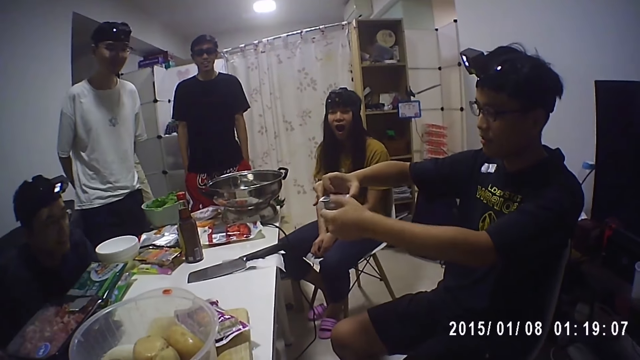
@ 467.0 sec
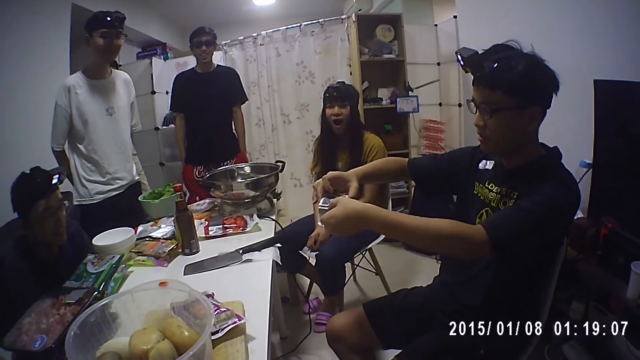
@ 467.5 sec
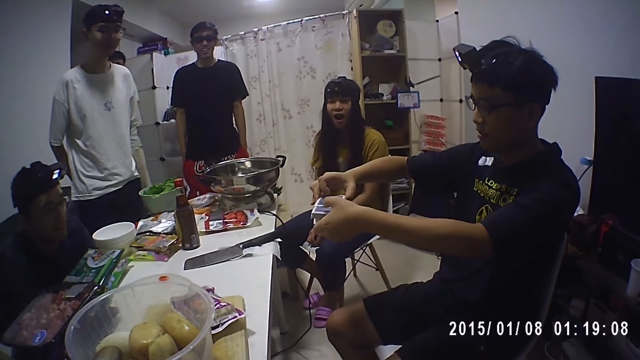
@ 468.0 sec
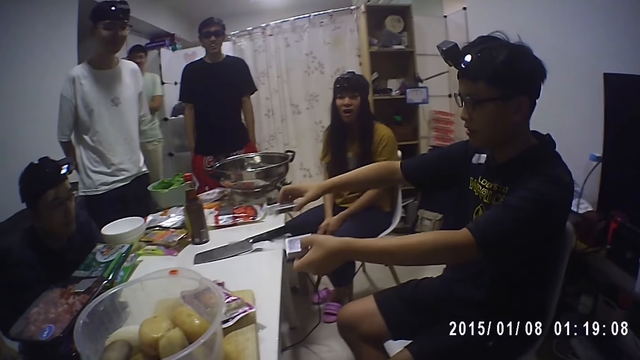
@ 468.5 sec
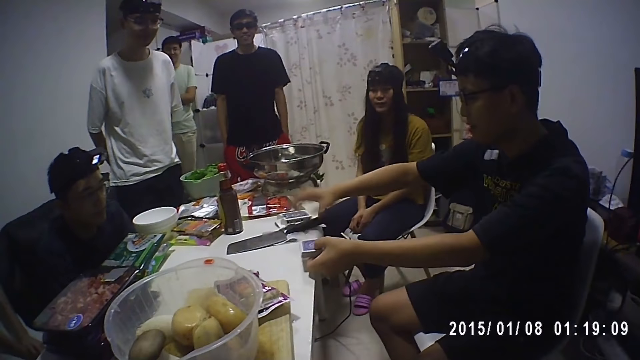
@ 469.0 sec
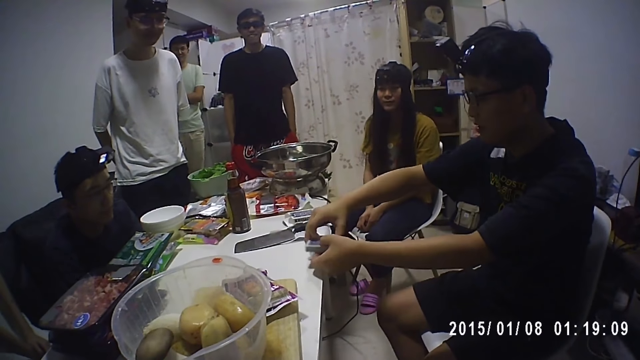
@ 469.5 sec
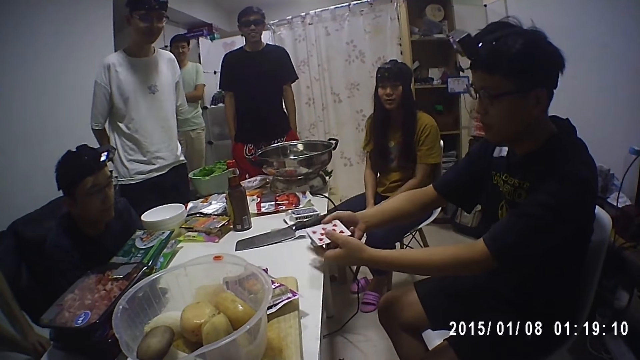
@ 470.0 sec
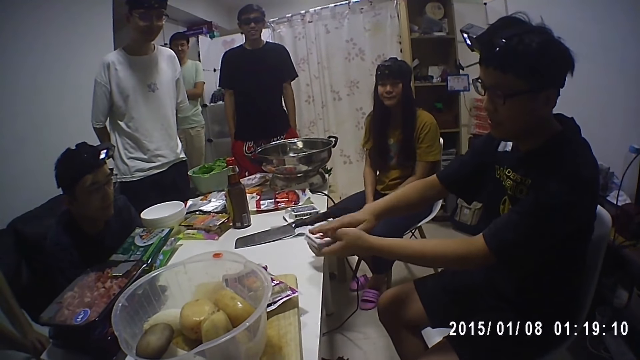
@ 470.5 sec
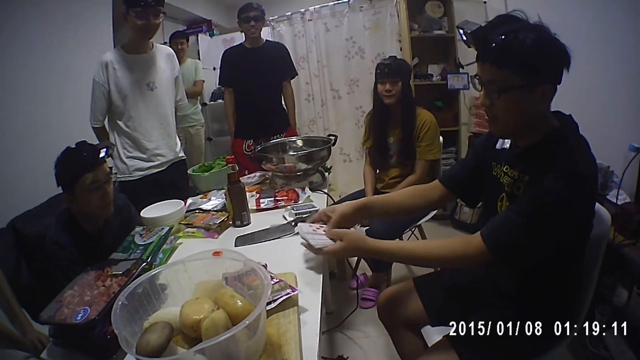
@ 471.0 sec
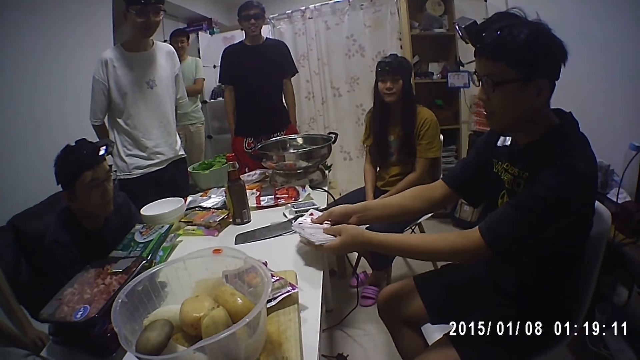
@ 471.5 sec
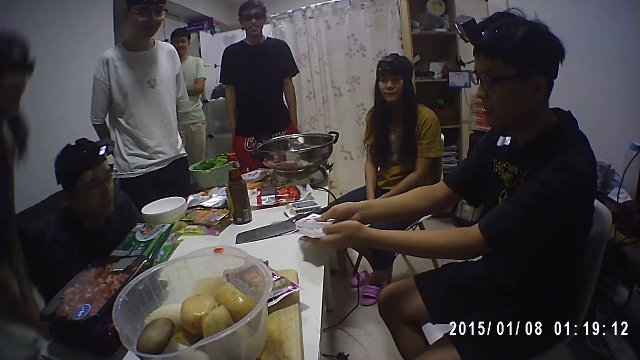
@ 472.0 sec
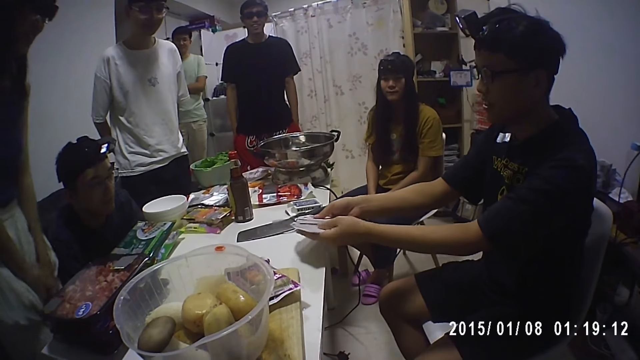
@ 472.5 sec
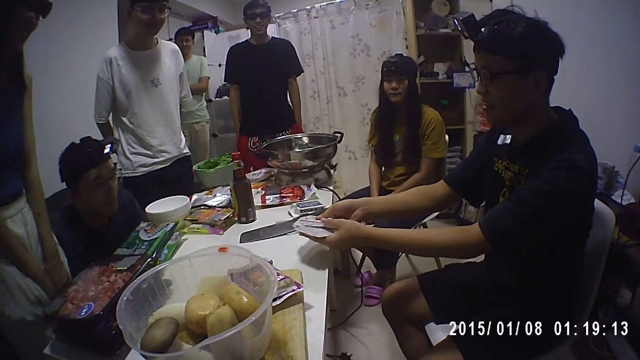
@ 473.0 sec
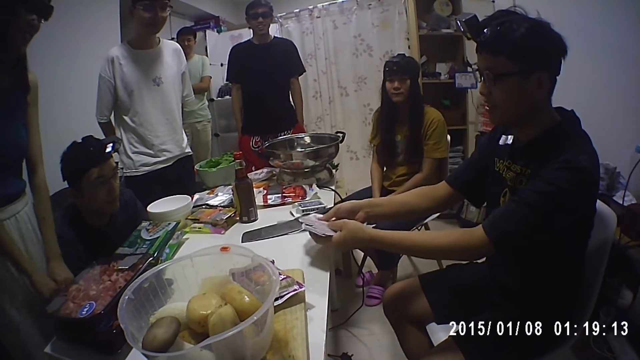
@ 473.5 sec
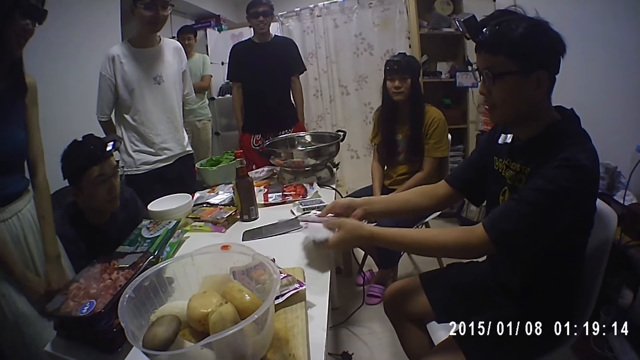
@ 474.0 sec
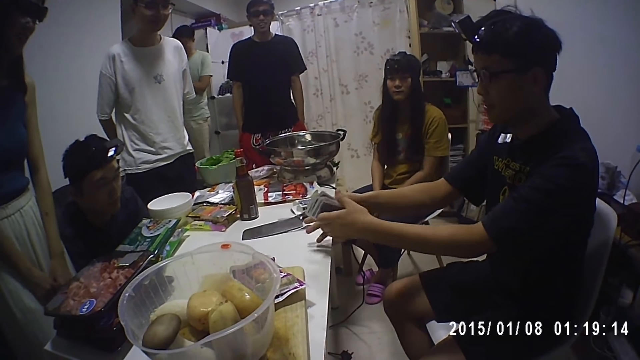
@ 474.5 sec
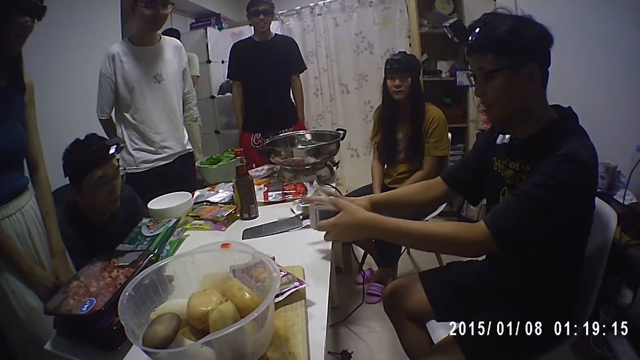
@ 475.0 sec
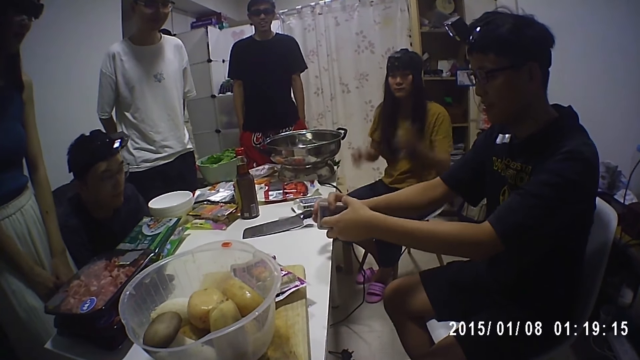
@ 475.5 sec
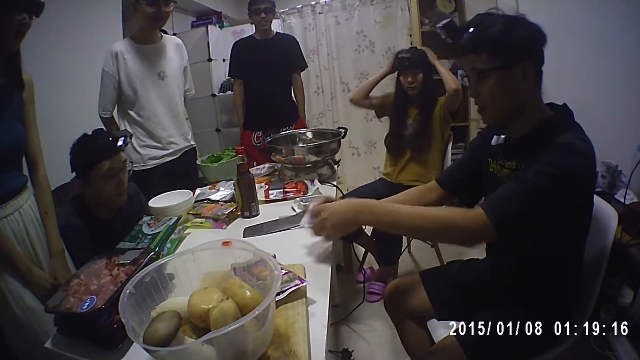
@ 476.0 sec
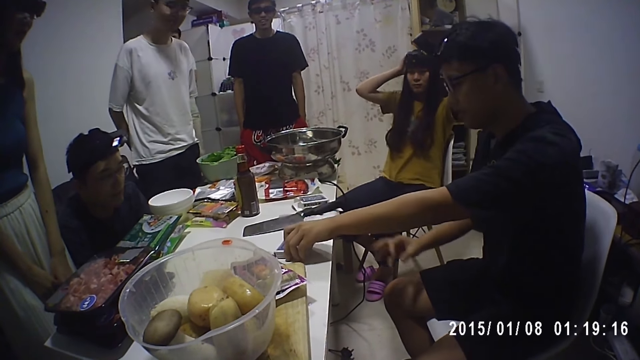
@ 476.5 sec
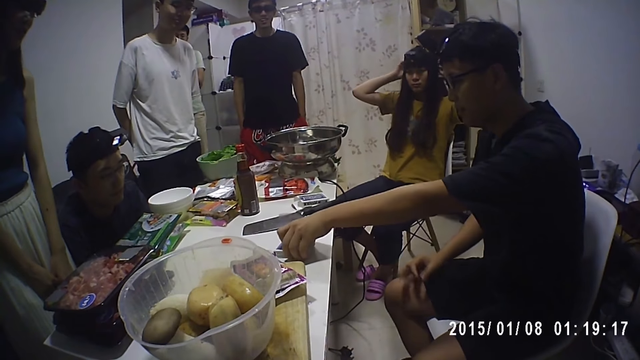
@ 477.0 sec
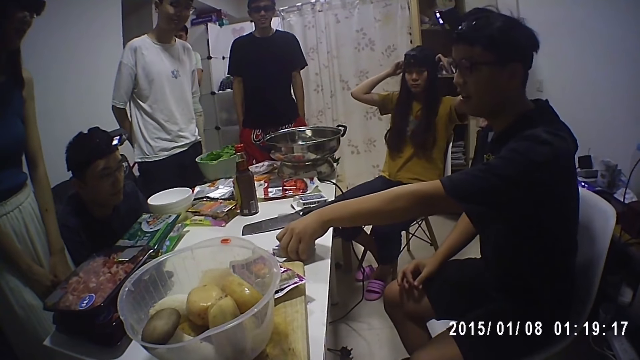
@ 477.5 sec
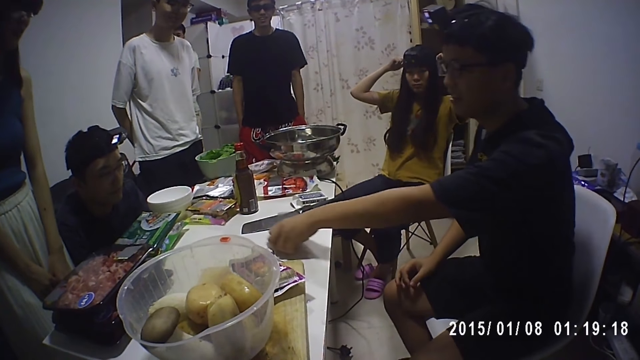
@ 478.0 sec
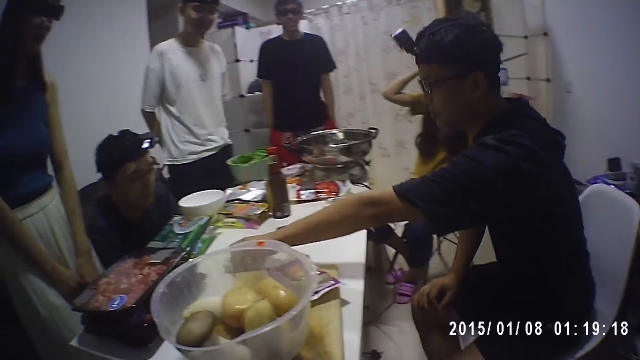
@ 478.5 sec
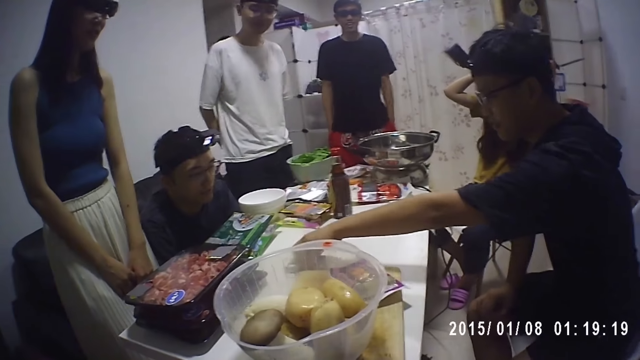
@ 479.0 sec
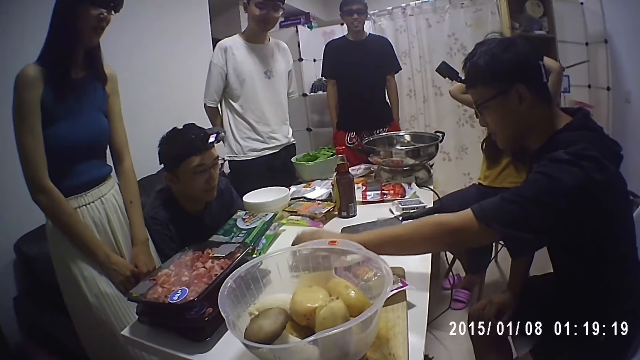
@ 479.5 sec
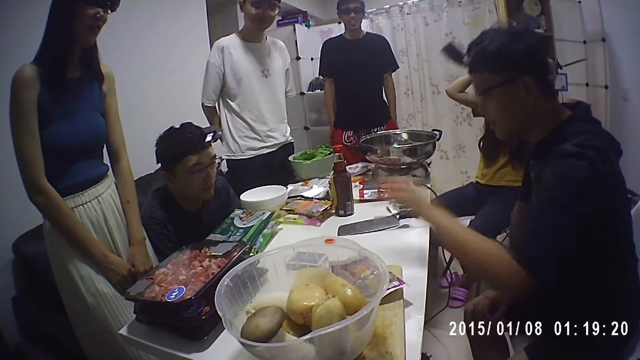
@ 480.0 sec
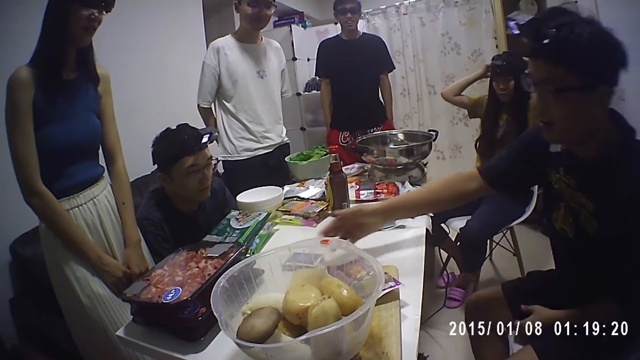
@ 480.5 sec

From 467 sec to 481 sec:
The man takes out the pack of cards from the card box. The man places the card box on the table and arranges the cards in his hands. A person stands. Another person touches her head. The woman adjusts her cap with both hands. The man places the cards on the table.

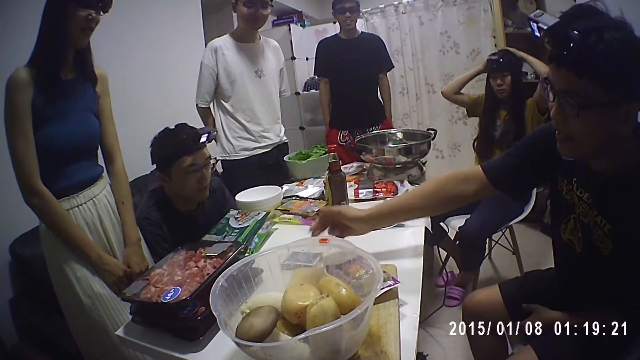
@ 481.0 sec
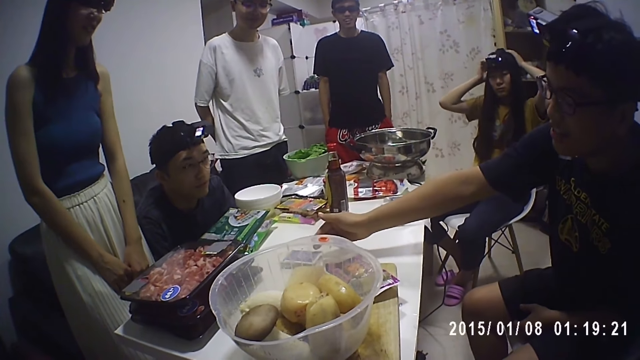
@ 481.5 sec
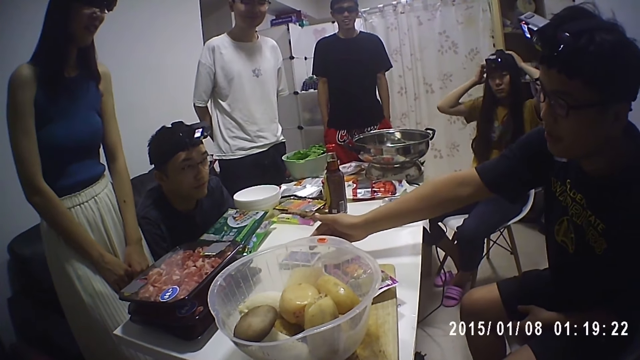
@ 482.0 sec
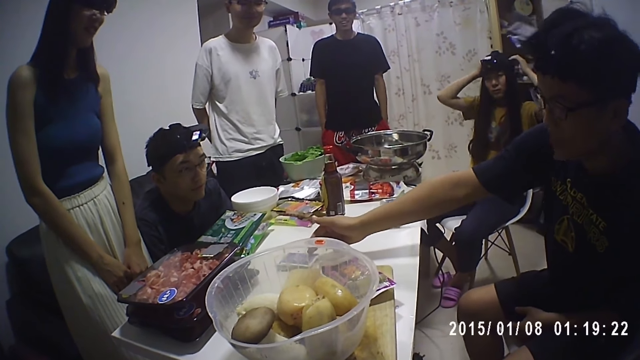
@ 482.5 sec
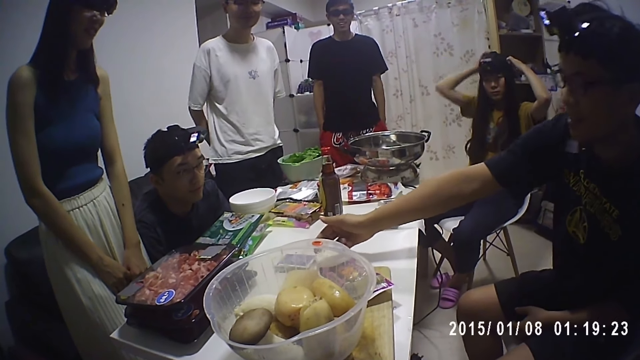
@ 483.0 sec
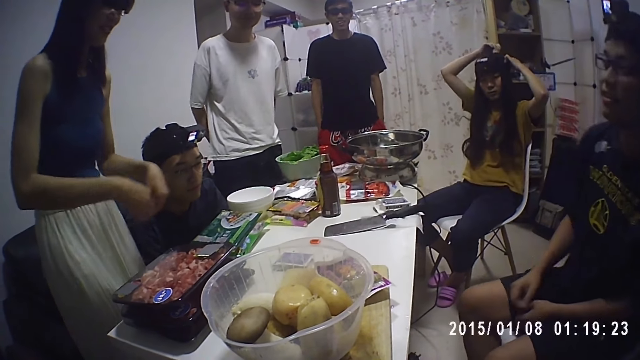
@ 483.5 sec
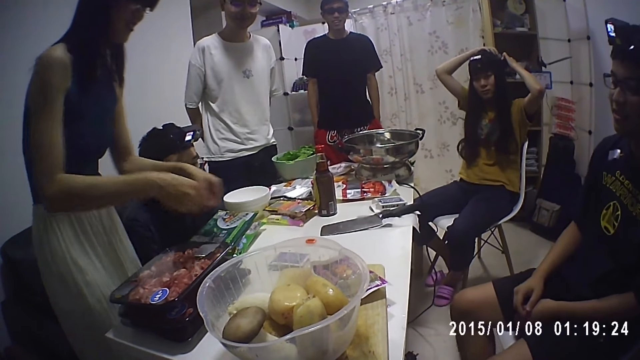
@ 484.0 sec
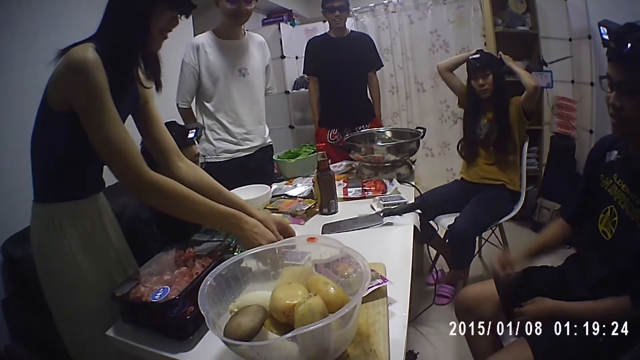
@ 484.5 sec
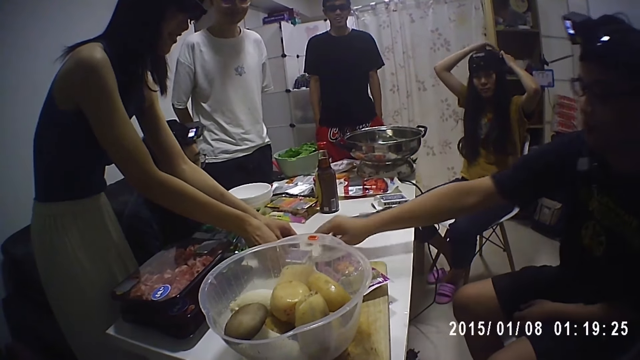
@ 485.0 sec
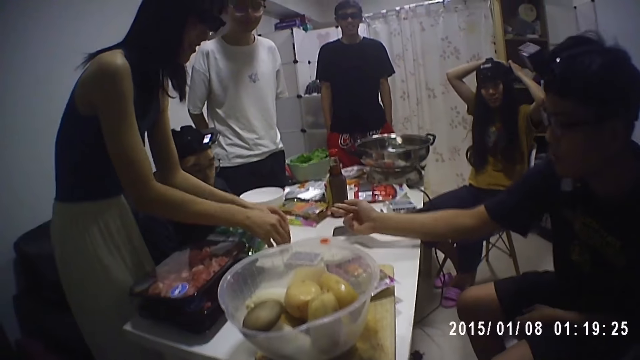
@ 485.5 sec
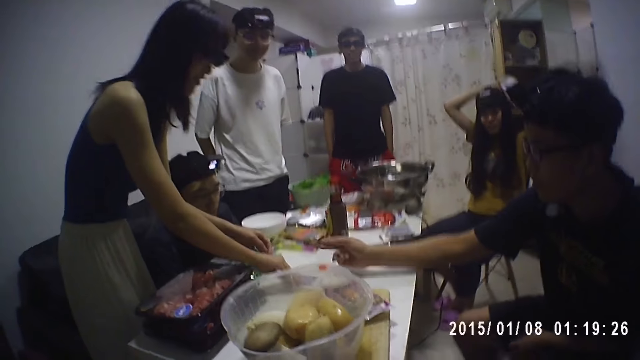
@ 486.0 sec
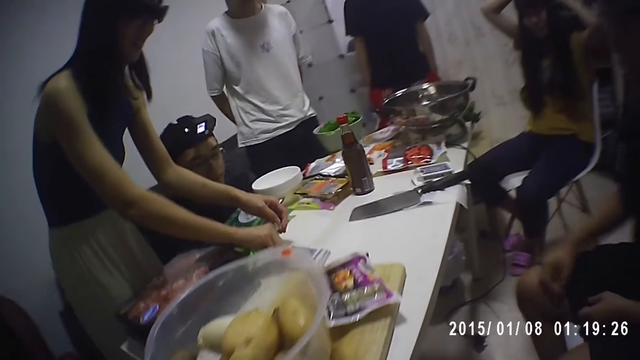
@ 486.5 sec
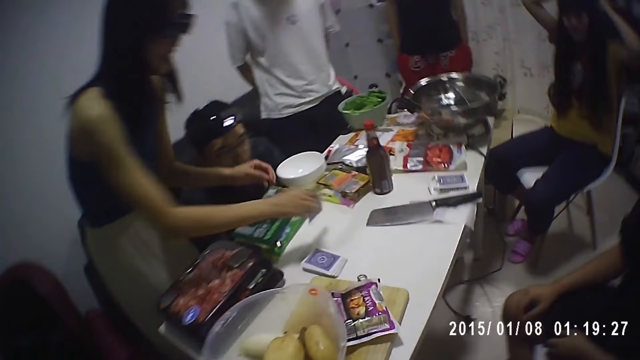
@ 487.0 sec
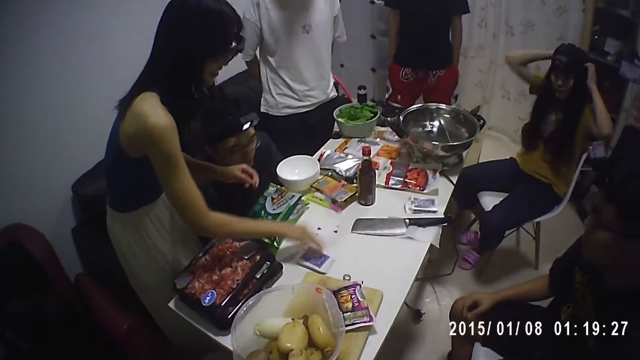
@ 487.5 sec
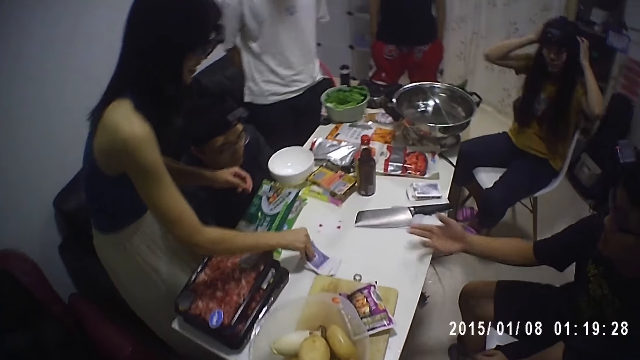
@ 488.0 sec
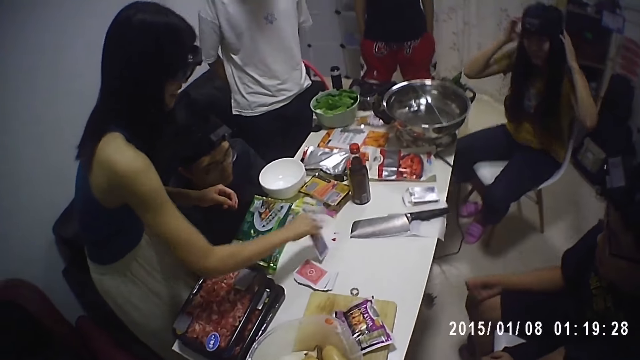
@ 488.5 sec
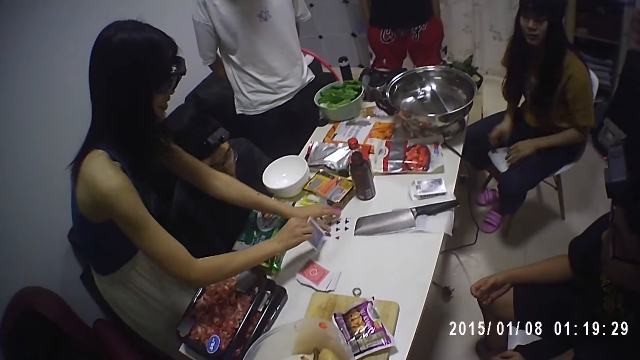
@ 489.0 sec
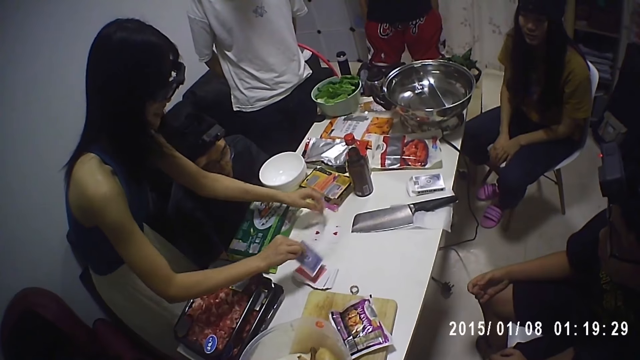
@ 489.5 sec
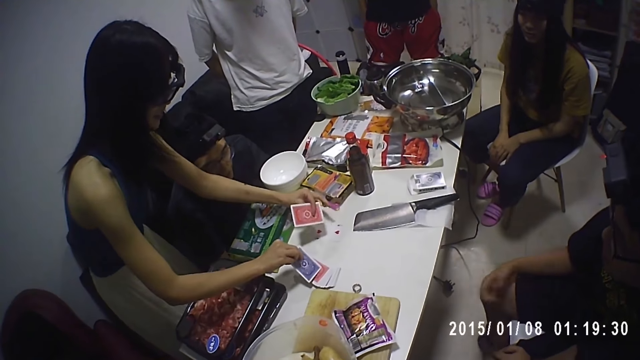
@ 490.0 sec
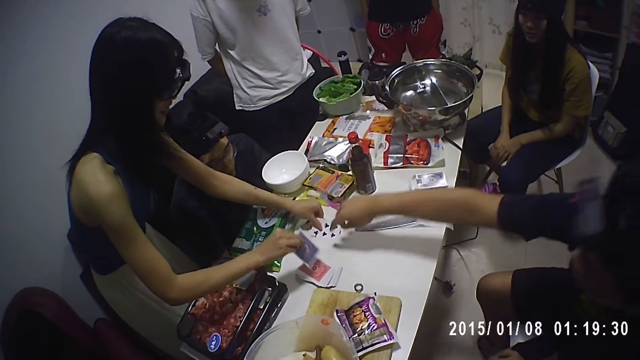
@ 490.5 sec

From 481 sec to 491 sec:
The woman touches the cards and spreads out the cards on the table. The man touches the cards. The woman arranges the cards on the table.
